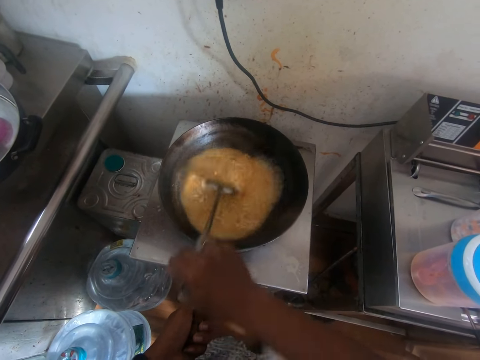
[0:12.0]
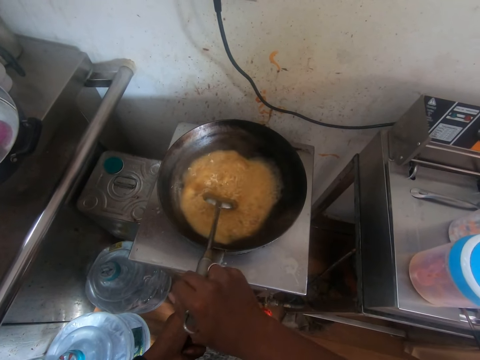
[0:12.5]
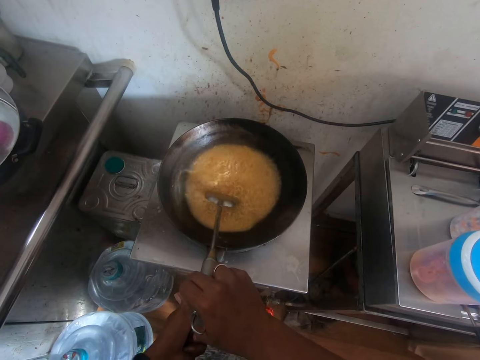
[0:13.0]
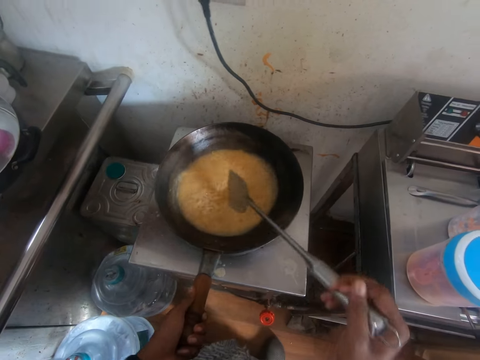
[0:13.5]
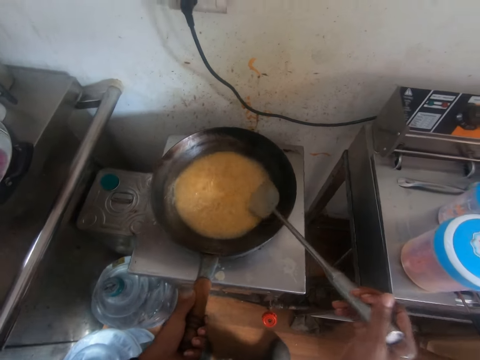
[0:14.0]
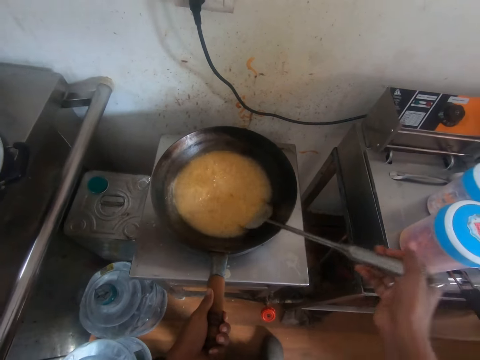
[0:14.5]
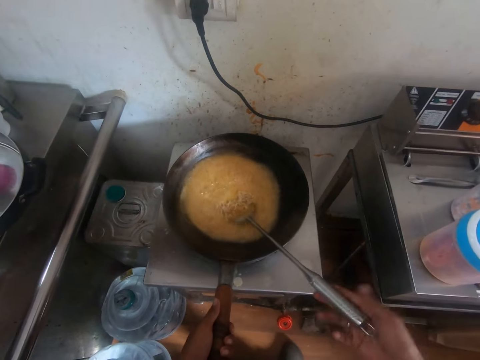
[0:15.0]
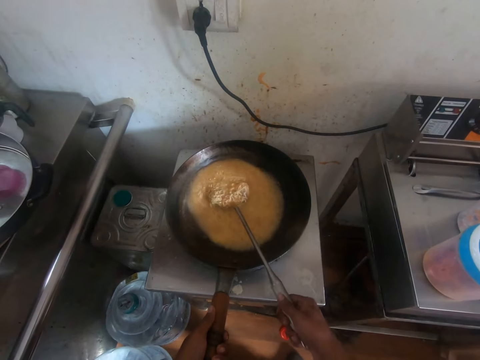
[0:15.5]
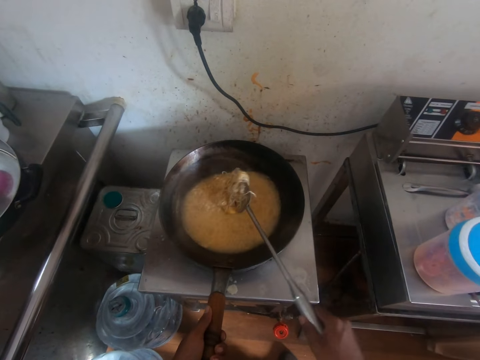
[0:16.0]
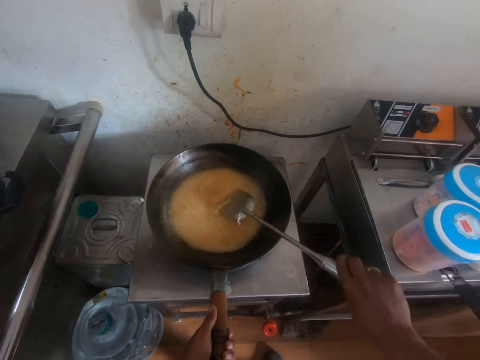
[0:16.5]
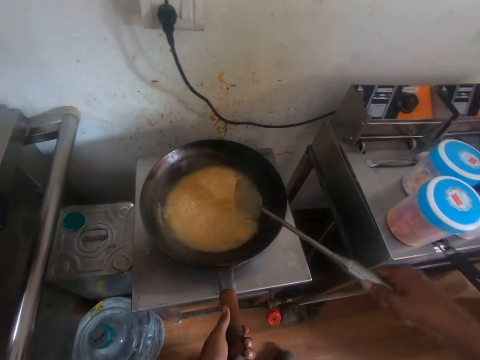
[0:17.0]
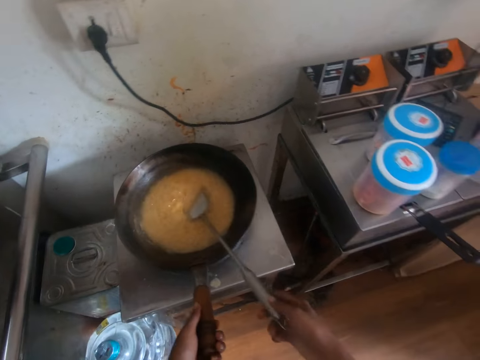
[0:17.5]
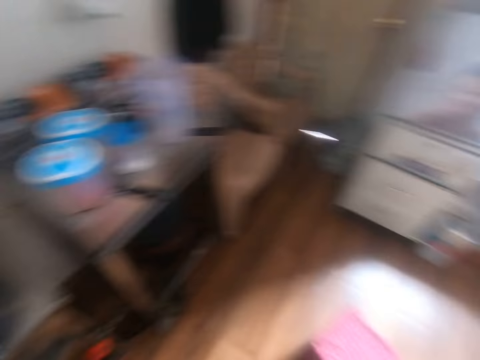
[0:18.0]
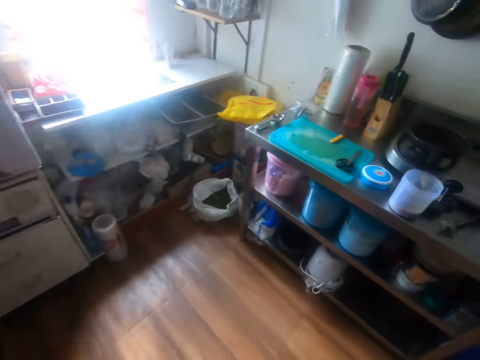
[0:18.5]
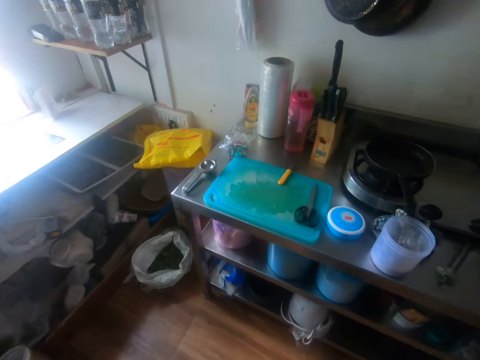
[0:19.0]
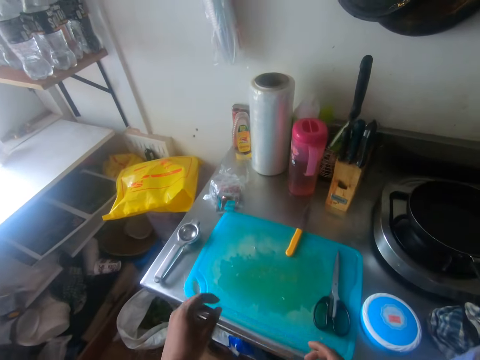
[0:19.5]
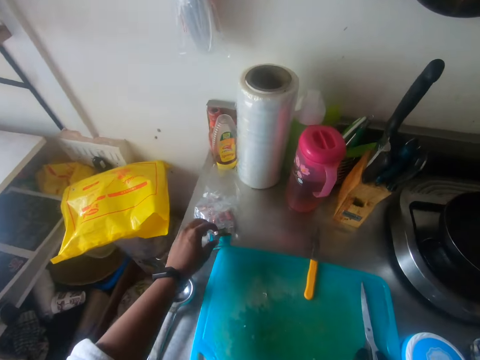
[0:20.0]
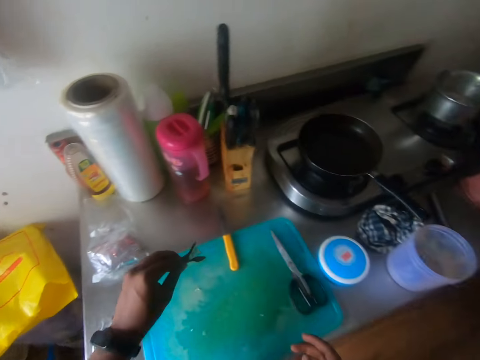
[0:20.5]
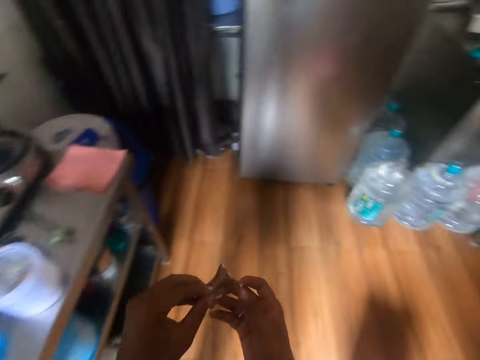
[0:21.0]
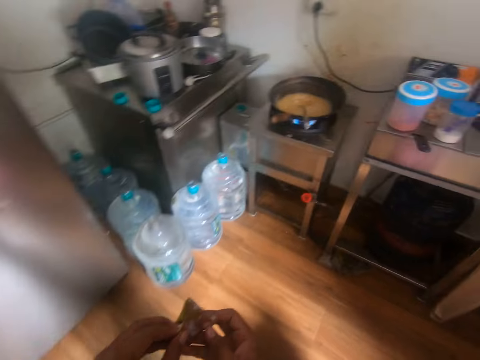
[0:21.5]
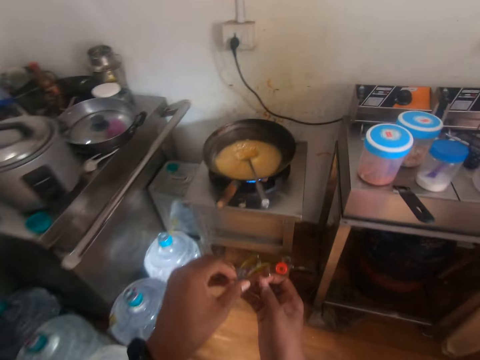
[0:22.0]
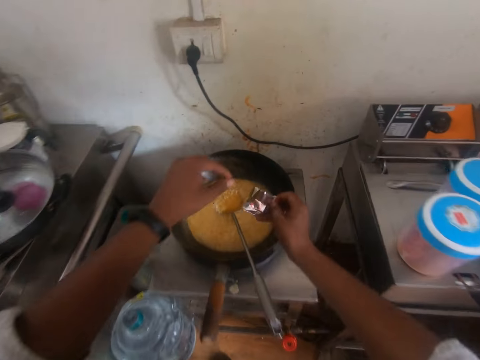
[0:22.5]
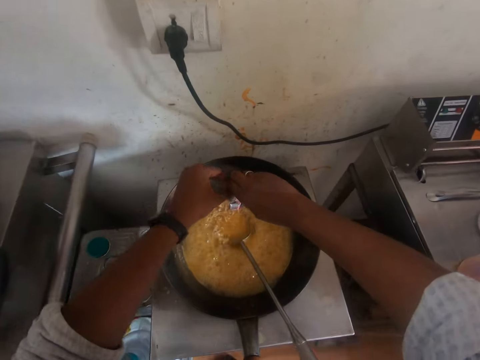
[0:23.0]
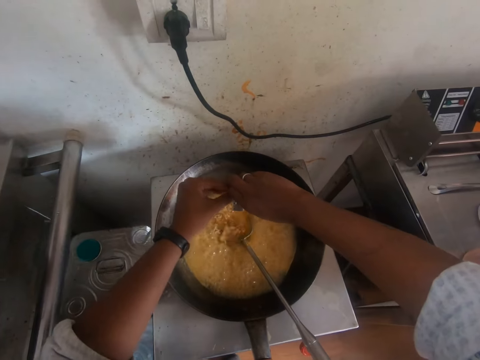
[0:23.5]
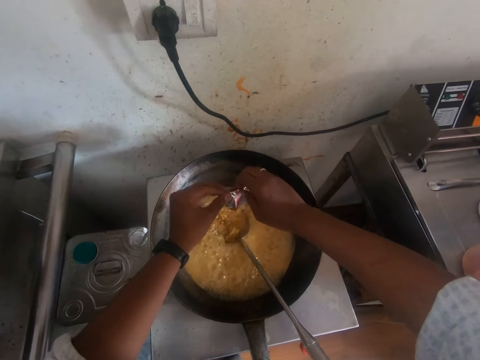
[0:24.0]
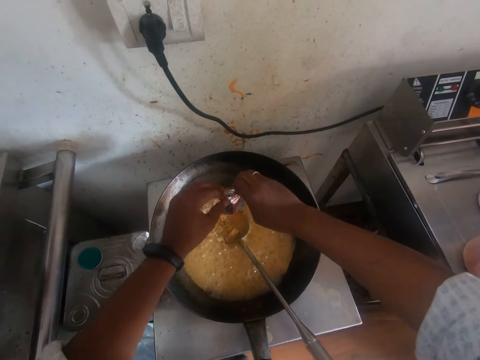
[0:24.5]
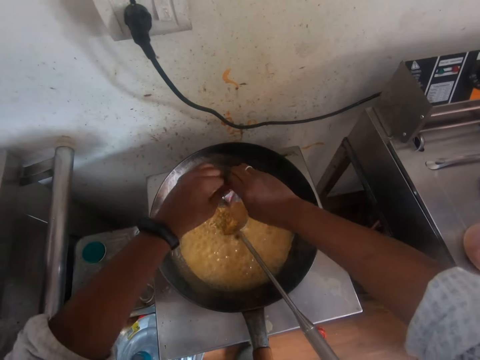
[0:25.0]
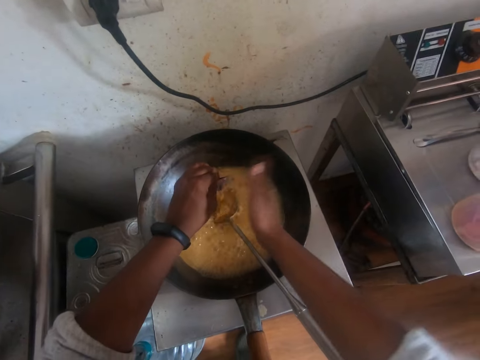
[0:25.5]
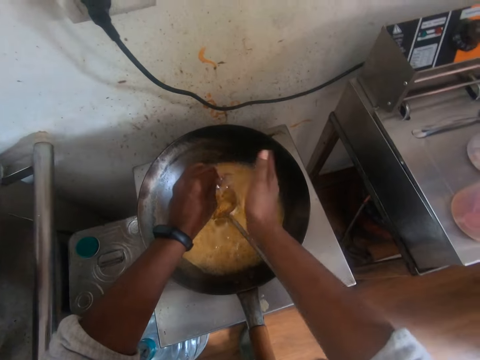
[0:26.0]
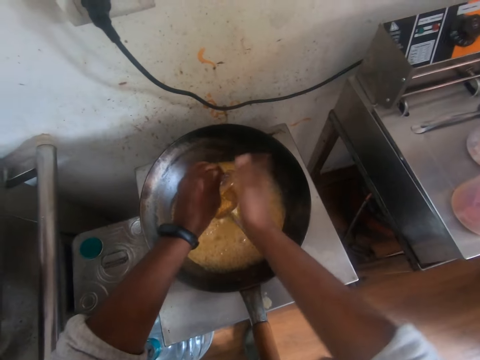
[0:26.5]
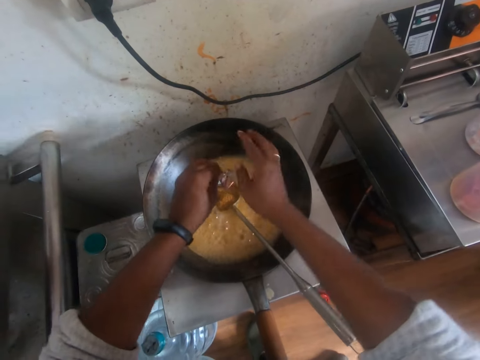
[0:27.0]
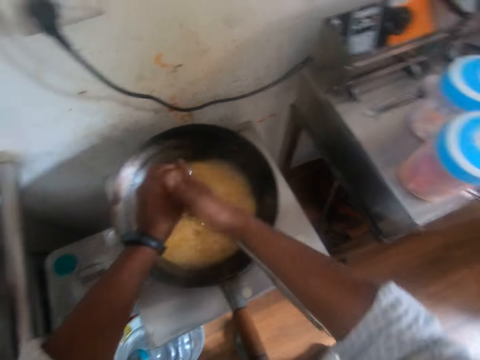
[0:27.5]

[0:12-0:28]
The camera wearer moves the spoon or spatula away from the noodle soup. He stirs the noodles in the fry pan in his left hand with the spatula in his right hand. He scoops the noodle soup with the spoon and pours the noodle soup back into the pan. He places the spatula in his right hand in the fry pan on the gas stove. He walks ahead. He picks up a sachet of seasoning from a countertop with his left hand. He passes the sachet of seasoning from his left hand to his right hand. He walks ahead. He pours the seasoning from the sachet of seasoning with both hands into the noodle soup. He taps the sachet of seasoning in his left hand with his right hand.

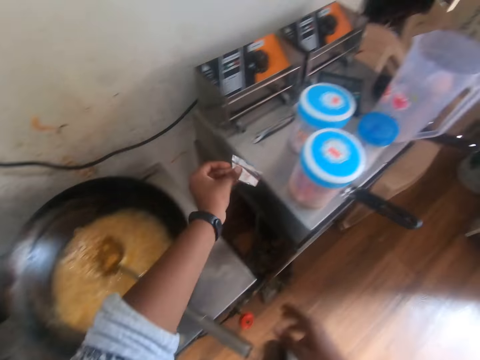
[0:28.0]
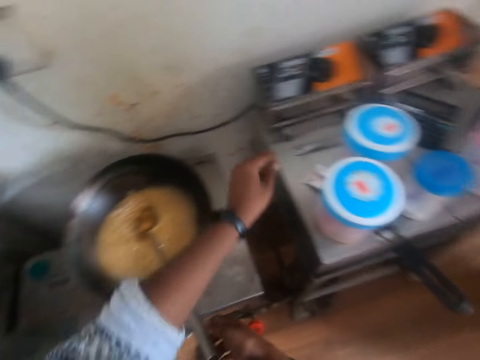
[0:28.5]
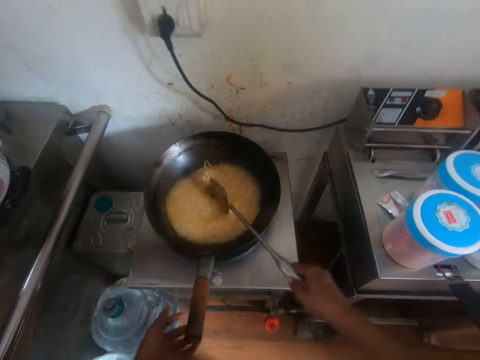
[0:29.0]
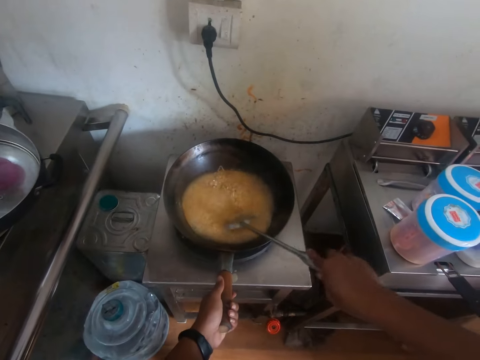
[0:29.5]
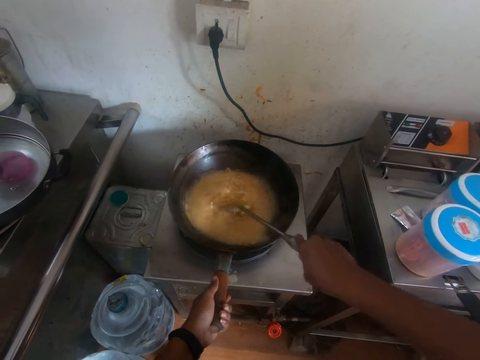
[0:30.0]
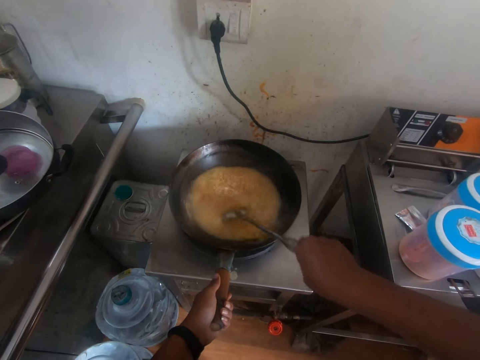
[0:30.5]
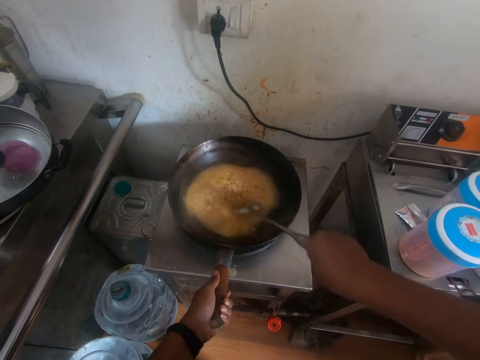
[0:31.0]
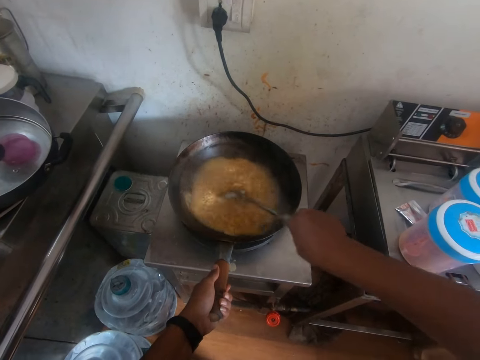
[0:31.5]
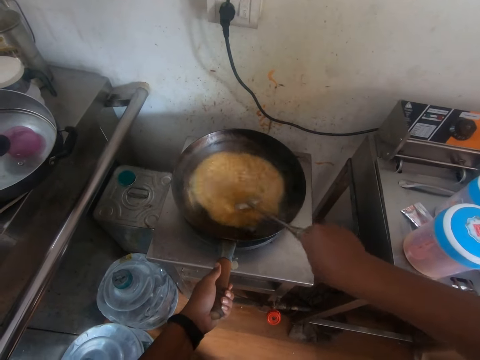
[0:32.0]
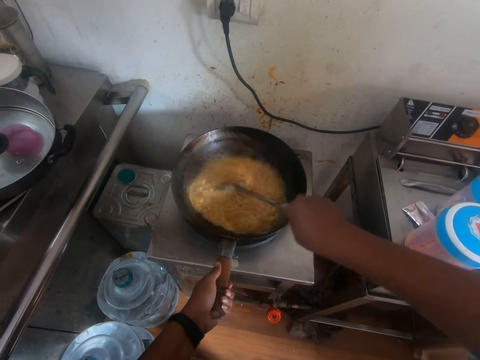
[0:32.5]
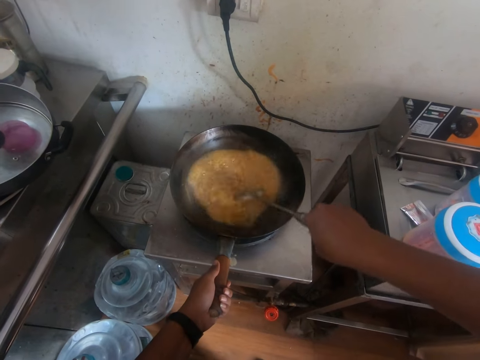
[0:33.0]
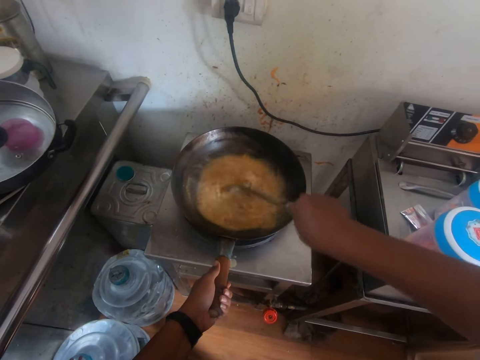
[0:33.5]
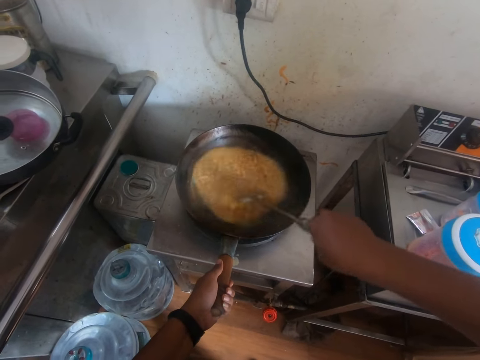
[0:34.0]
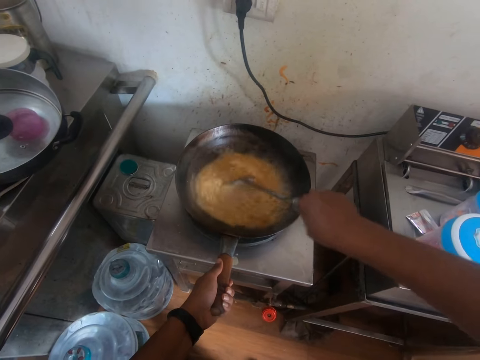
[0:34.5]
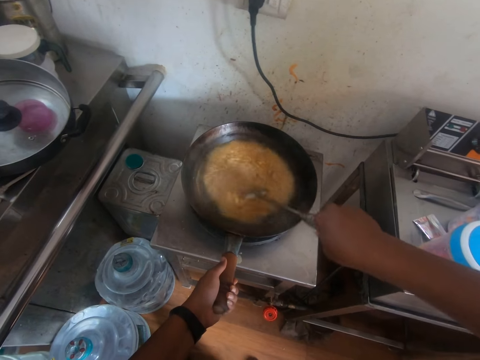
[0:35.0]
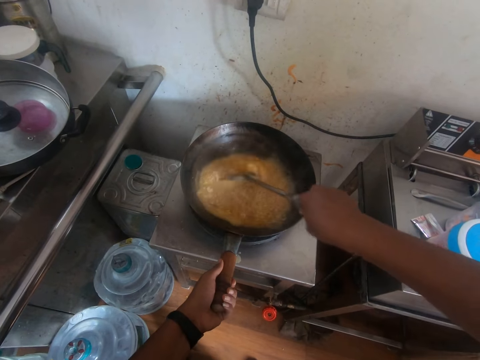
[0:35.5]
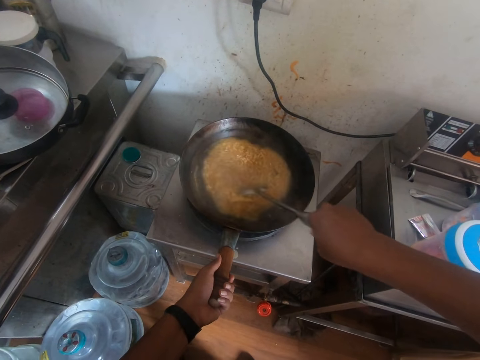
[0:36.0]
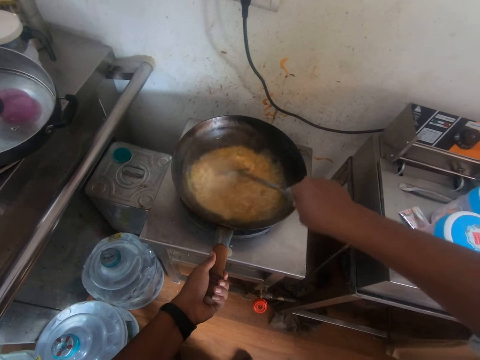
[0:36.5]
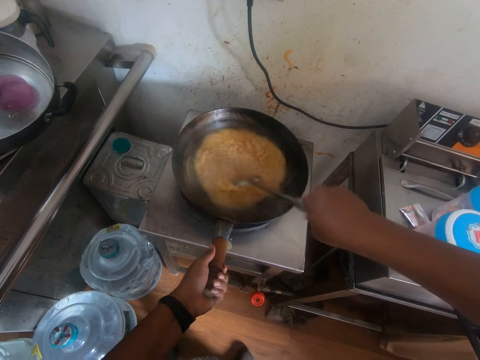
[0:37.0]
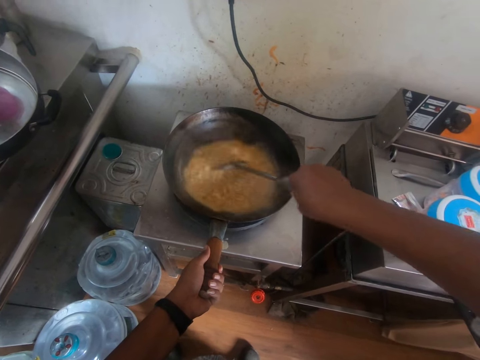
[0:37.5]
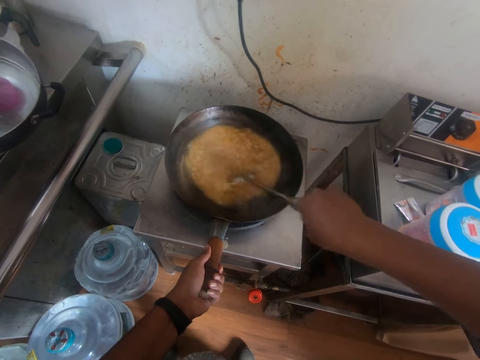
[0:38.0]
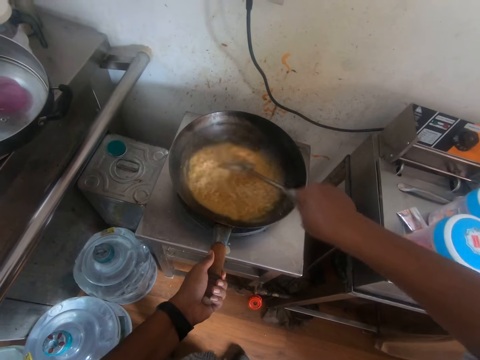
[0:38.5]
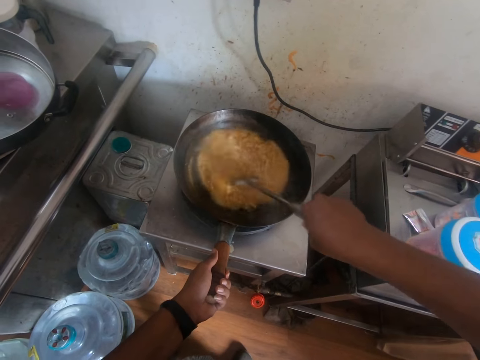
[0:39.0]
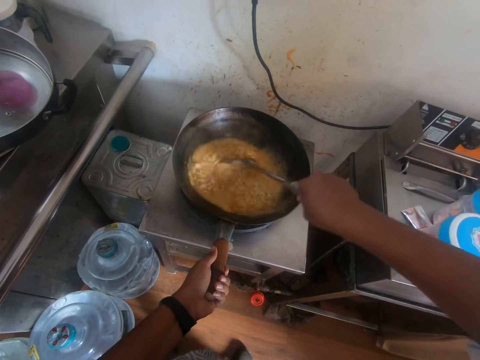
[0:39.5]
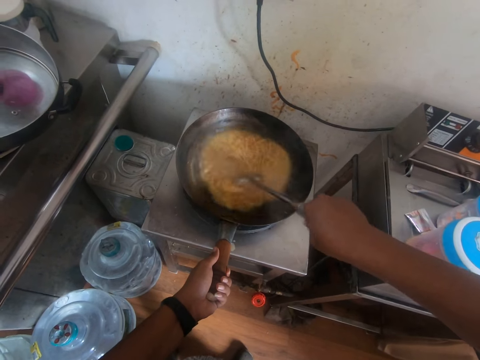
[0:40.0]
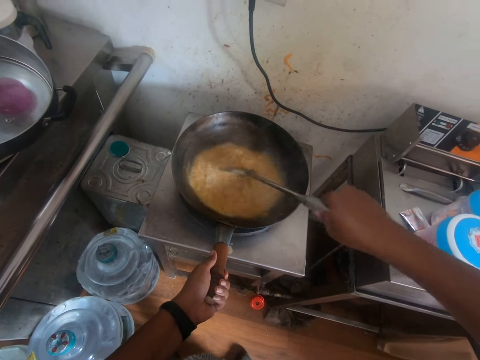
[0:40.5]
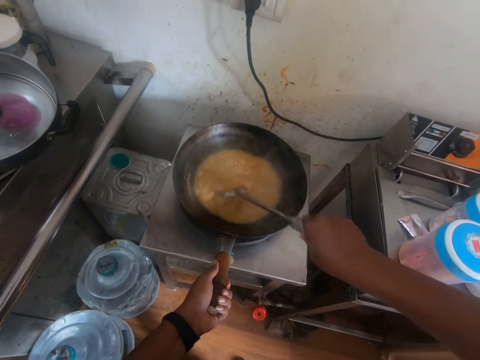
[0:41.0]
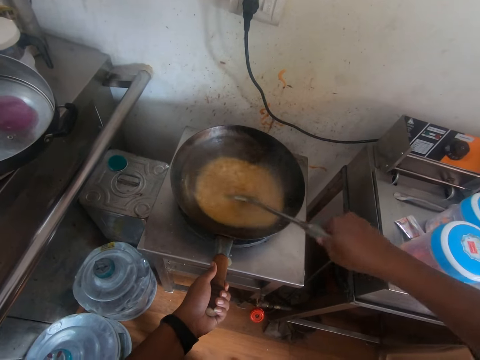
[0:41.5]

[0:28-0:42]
The camera wearer places the sachet of seasoning in his left hand on a tandoor oven. He picks up the spatula from the fry pan on the gas stove with his right hand. He holds the fry pan on the gas stove with his left hand. He stirs the noodles in the fry pan in his left hand with the spatula in his right hand.
